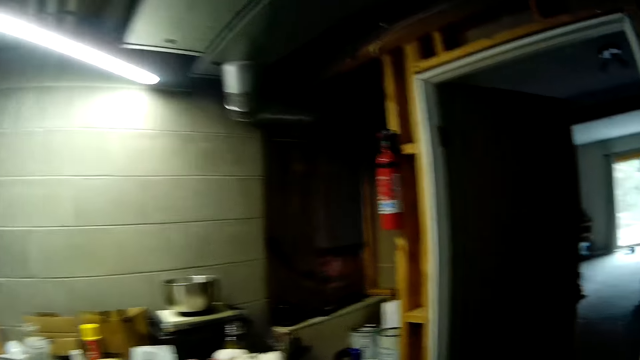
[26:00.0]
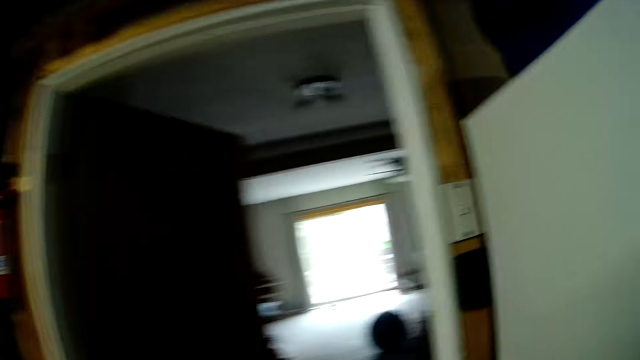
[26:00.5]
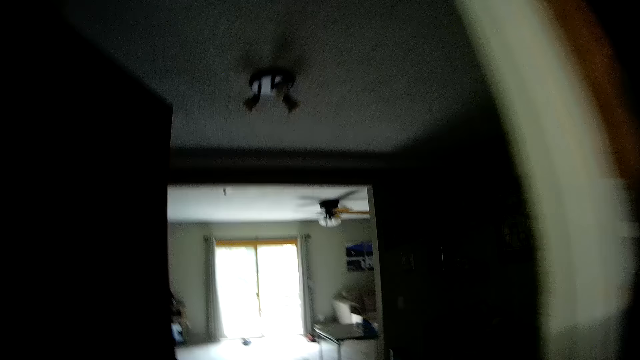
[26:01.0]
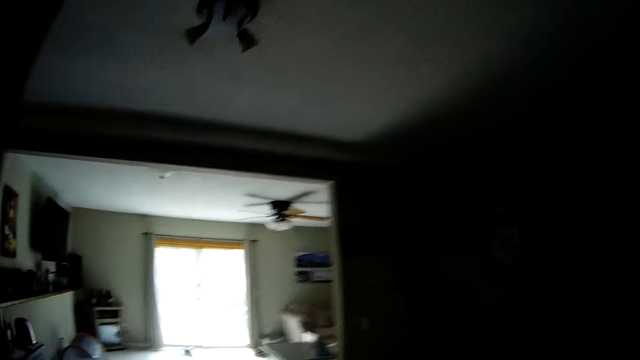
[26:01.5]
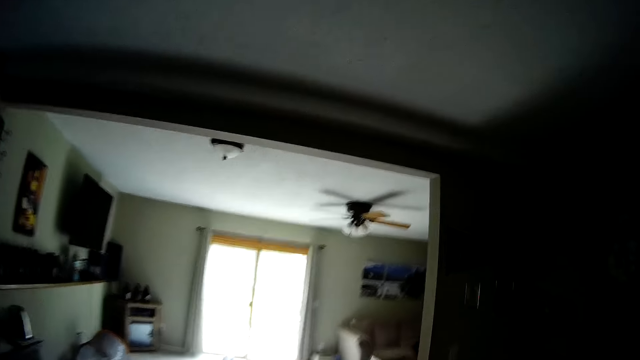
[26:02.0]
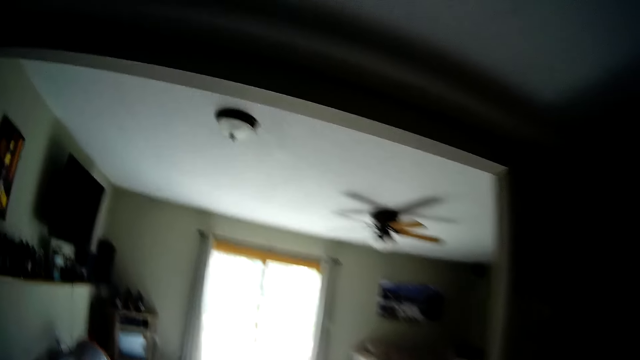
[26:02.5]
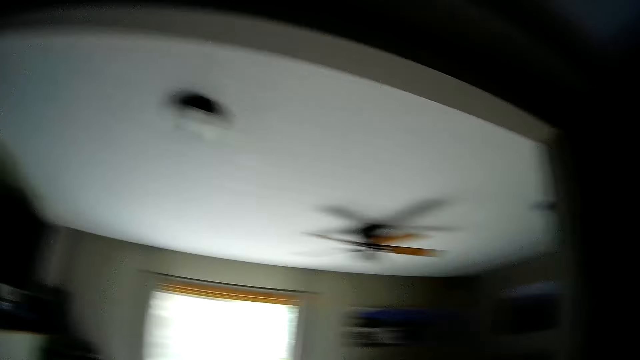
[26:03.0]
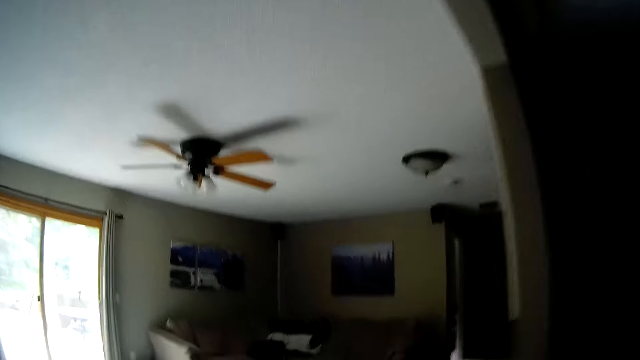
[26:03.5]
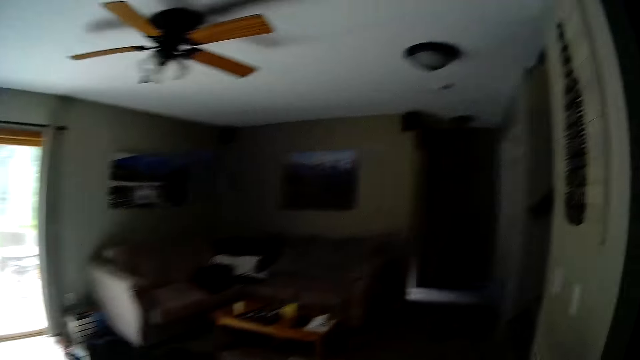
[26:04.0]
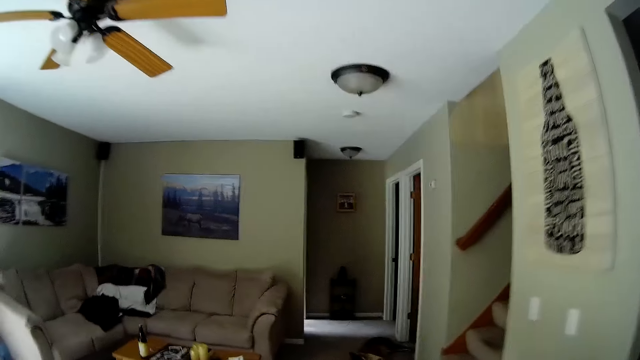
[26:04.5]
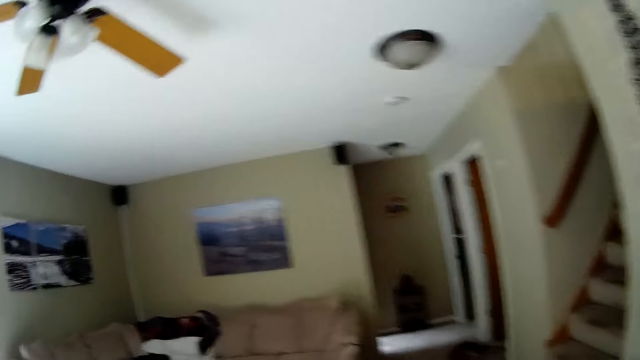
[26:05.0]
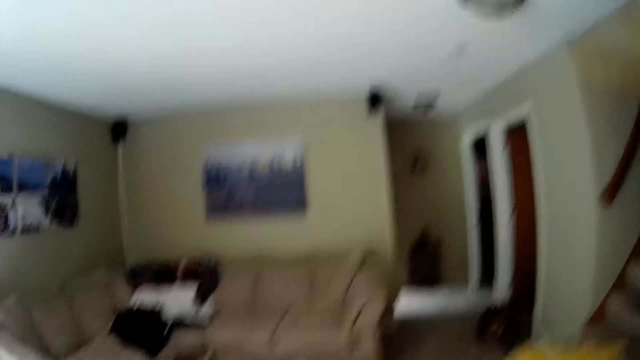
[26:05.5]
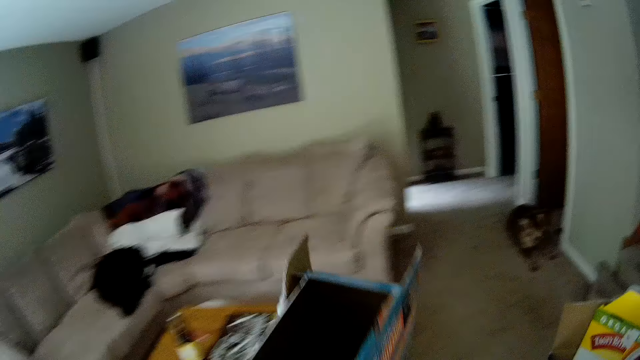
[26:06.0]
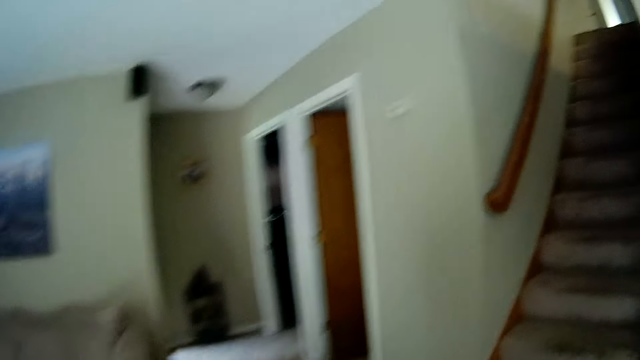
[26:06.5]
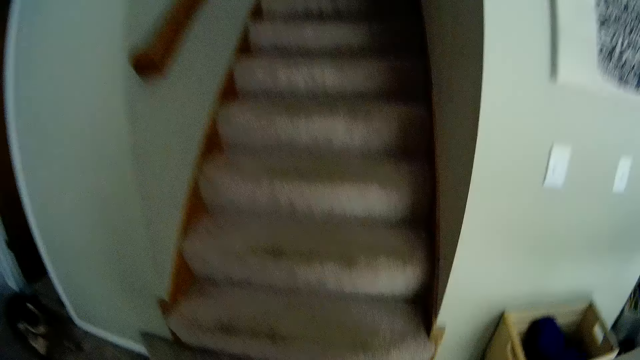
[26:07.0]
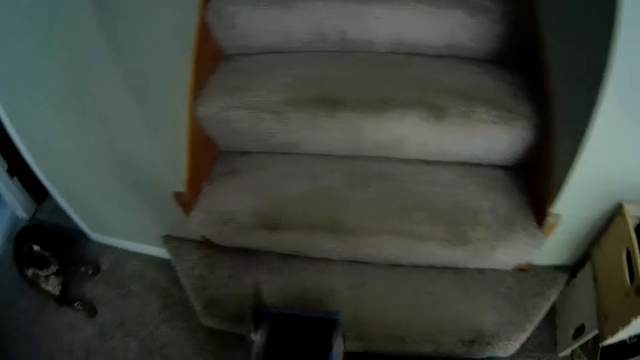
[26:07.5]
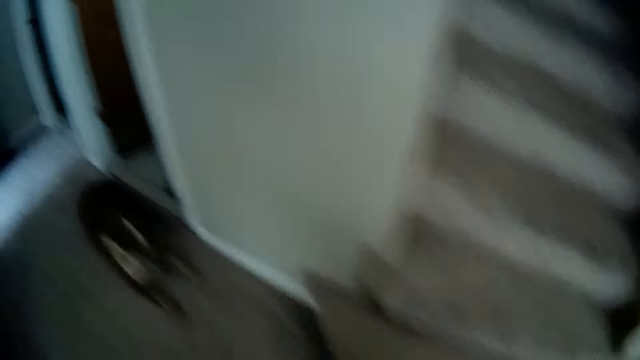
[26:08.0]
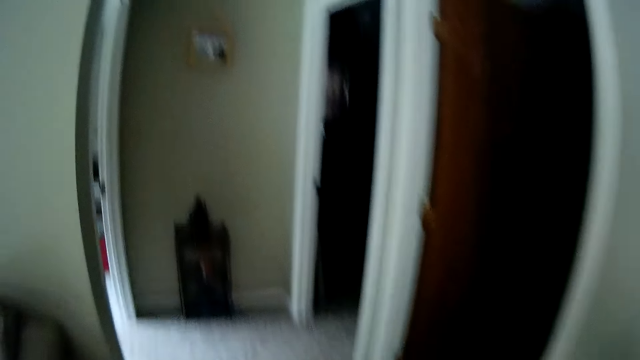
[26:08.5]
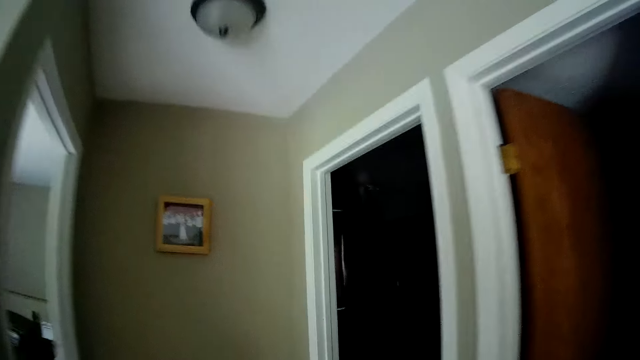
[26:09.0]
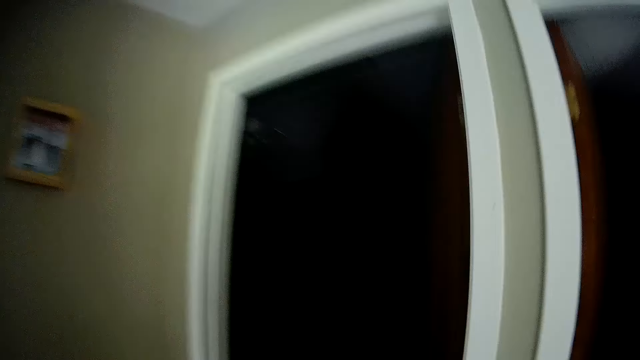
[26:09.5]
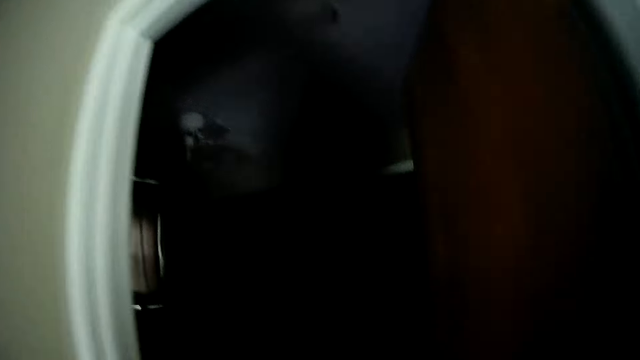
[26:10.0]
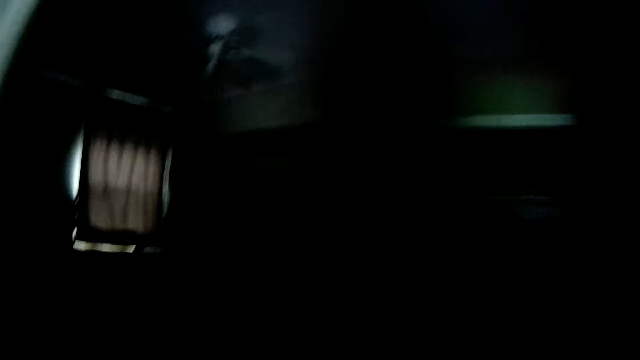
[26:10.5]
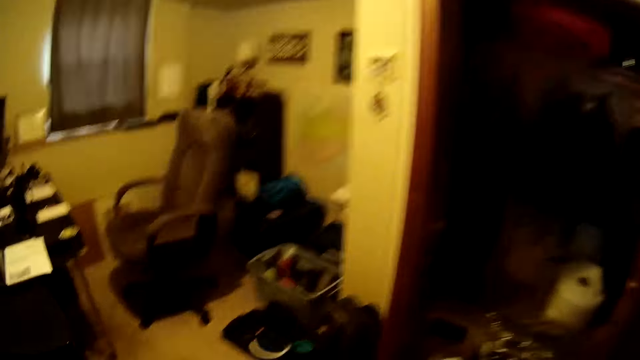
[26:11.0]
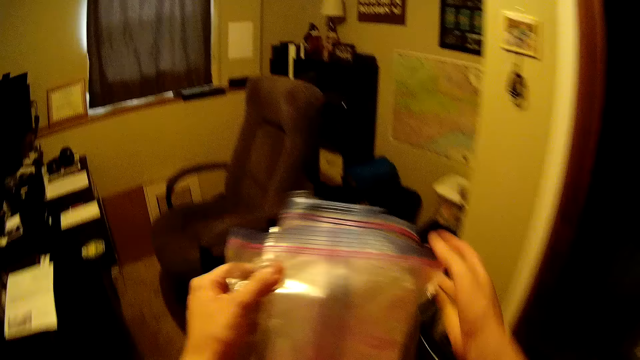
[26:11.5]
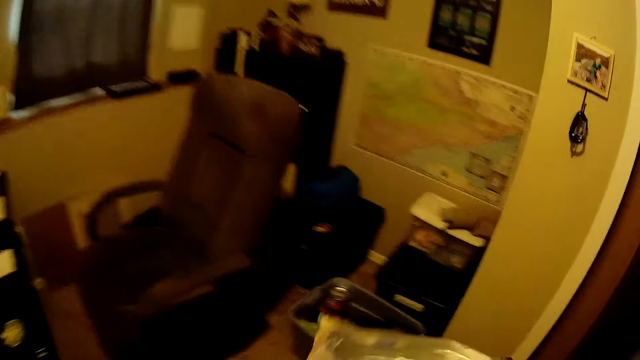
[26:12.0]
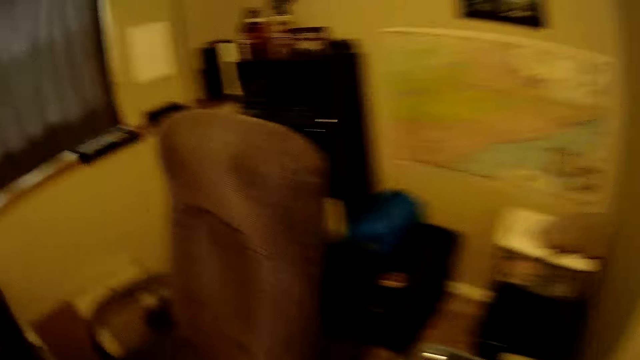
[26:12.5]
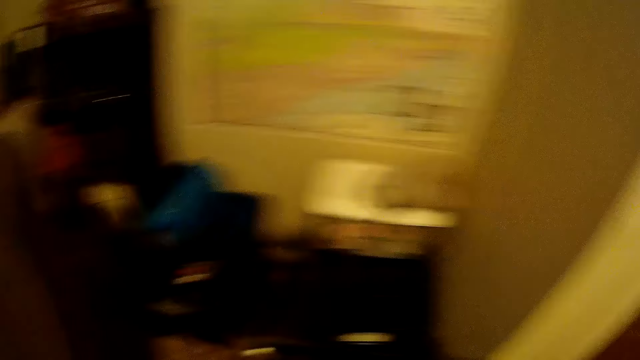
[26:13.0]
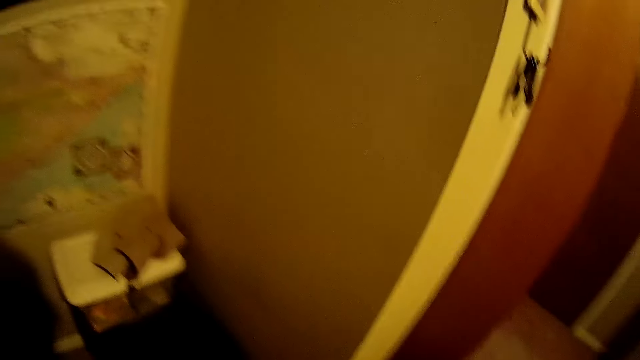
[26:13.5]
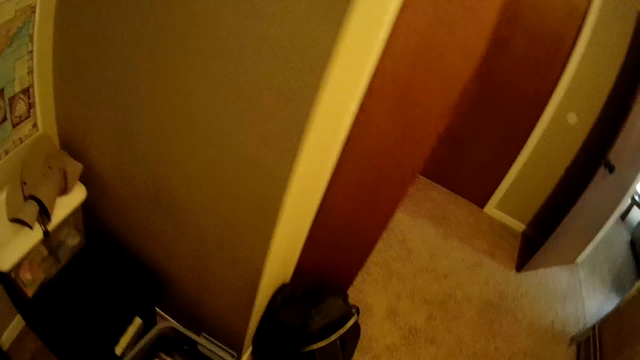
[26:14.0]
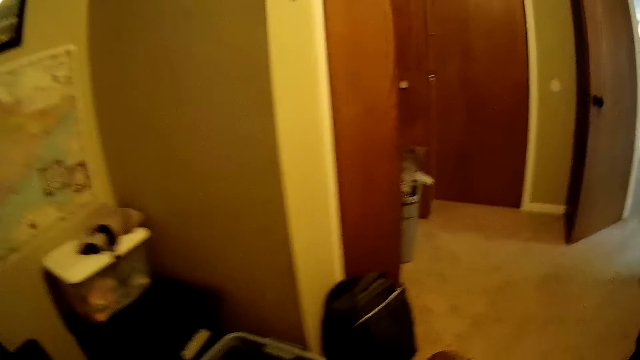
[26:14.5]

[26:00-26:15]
The camera wearer walks towards a room with the package in her right hand. She interacts with a dog. She drops the box on the floor and walks around the room.

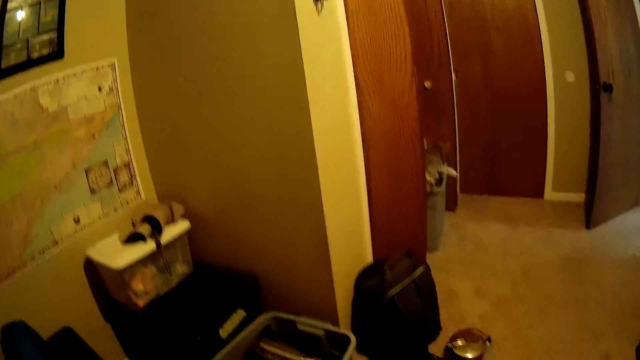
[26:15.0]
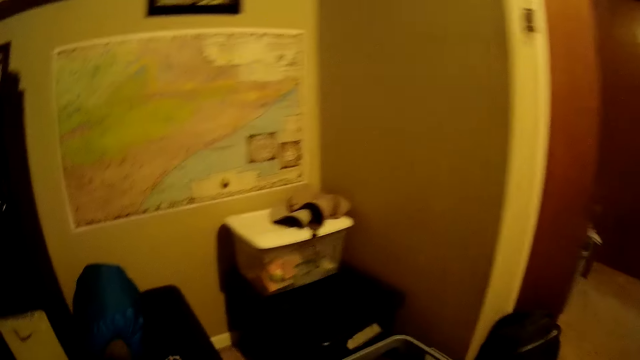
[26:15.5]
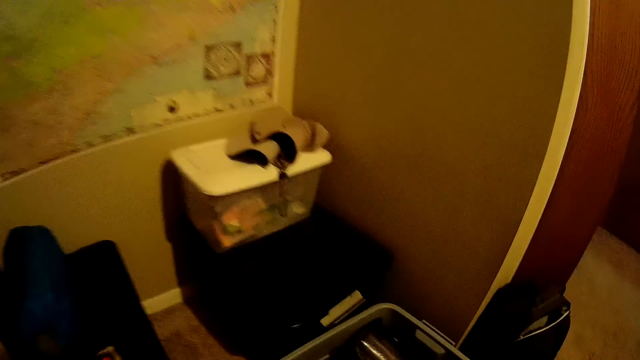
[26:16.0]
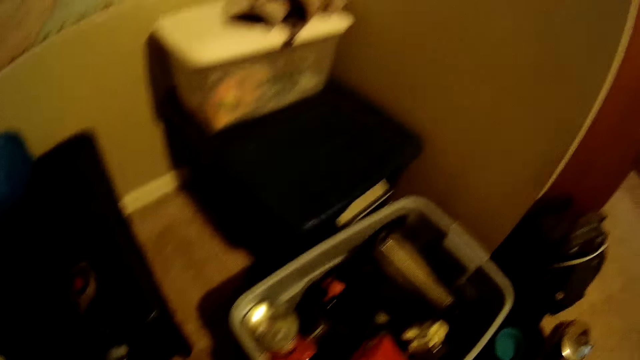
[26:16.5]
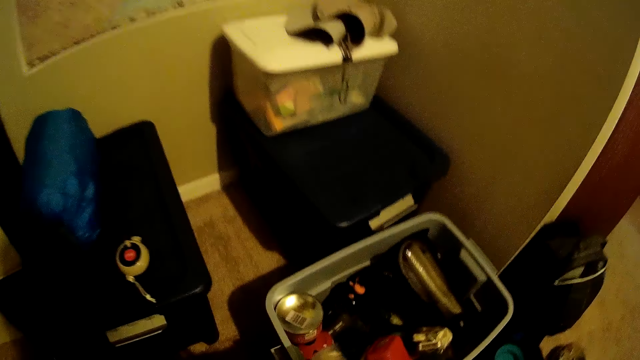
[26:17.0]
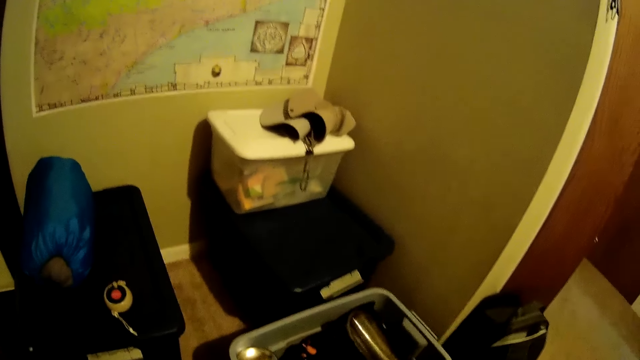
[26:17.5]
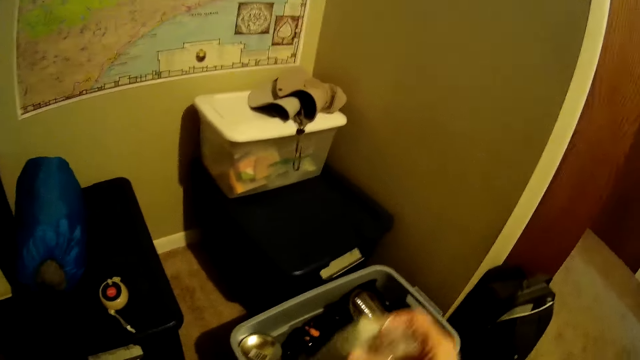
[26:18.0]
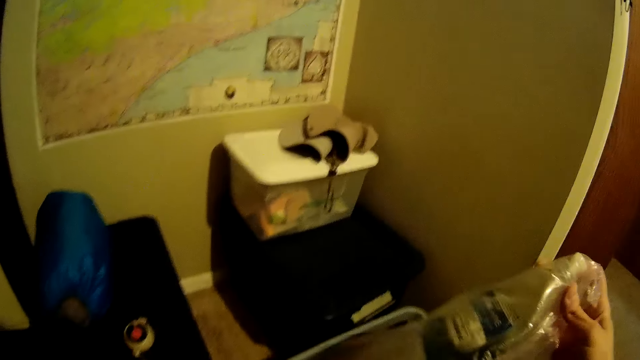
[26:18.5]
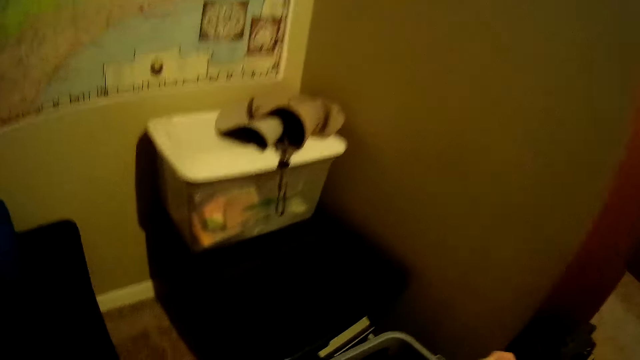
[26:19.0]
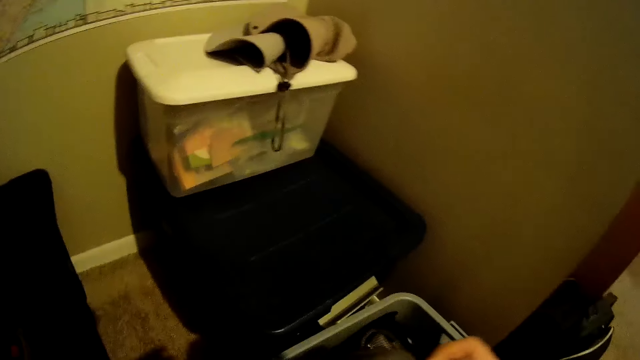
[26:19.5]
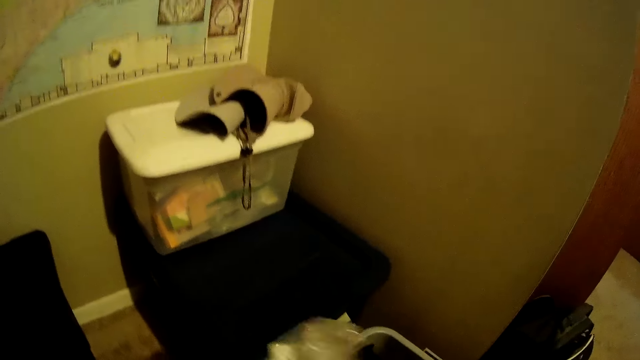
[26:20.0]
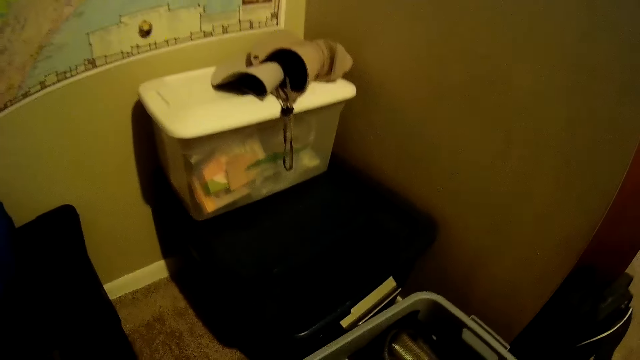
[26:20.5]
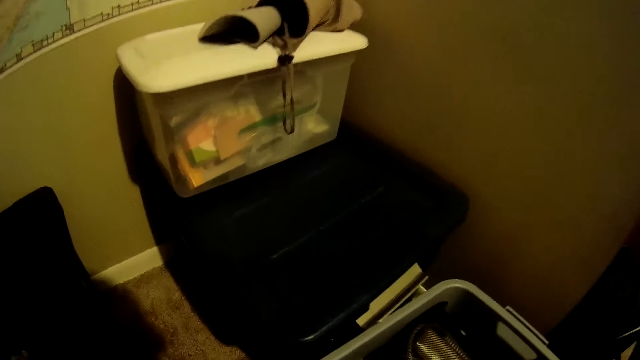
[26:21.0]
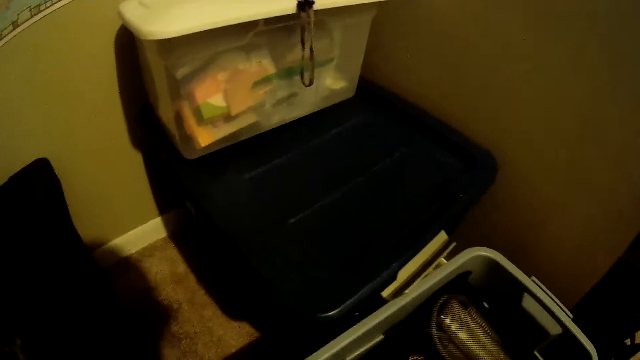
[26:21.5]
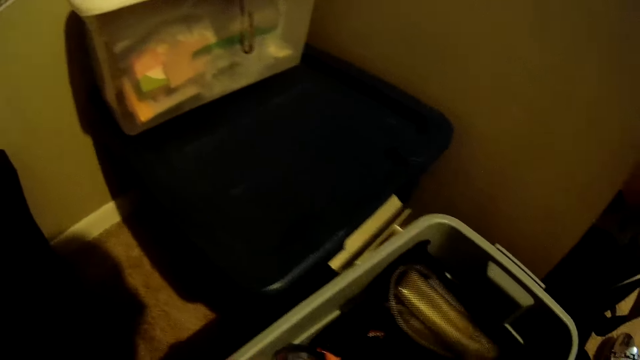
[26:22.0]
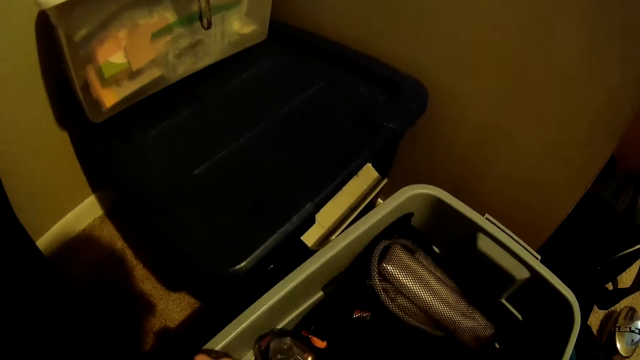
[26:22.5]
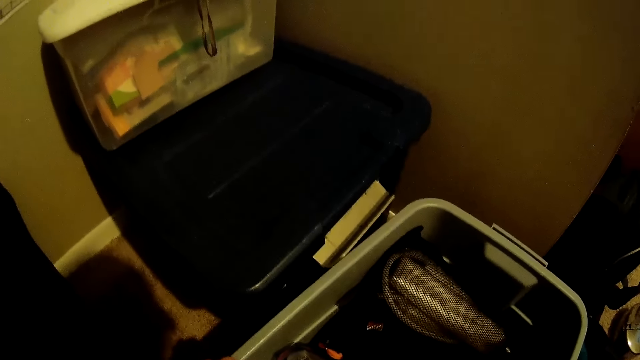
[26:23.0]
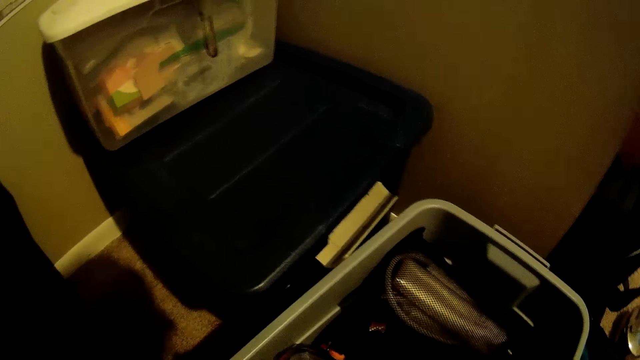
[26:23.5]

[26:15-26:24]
The camera wearer folds the papers.
